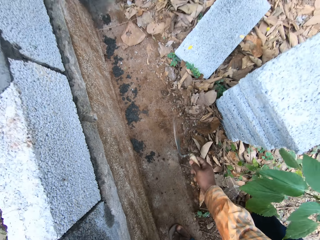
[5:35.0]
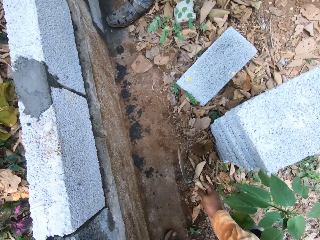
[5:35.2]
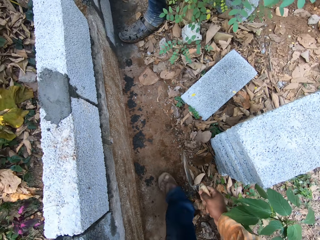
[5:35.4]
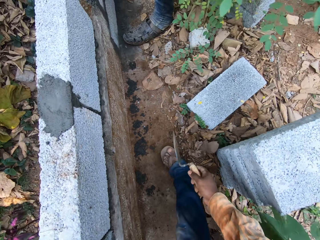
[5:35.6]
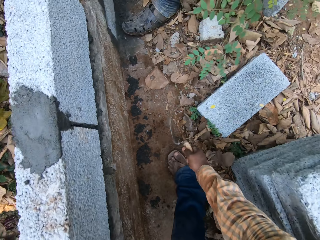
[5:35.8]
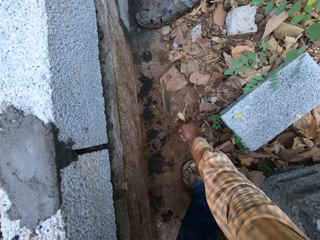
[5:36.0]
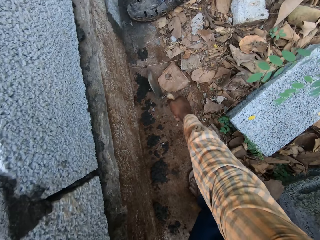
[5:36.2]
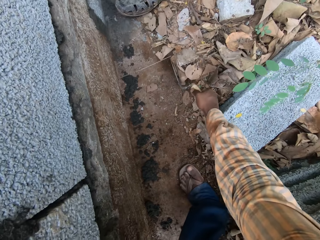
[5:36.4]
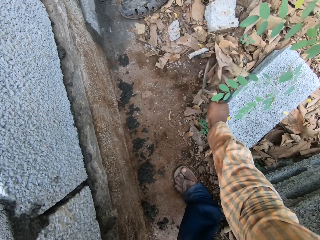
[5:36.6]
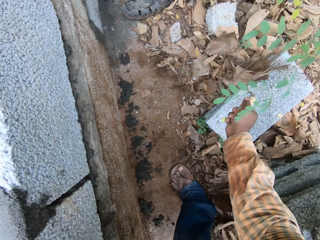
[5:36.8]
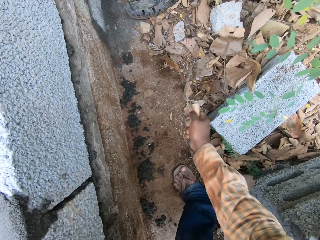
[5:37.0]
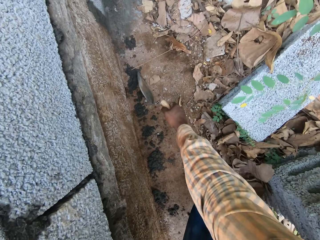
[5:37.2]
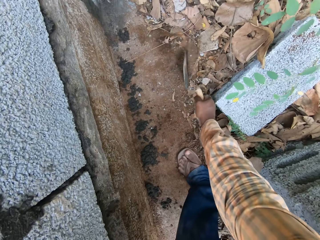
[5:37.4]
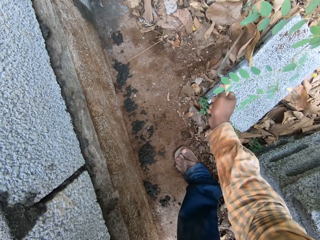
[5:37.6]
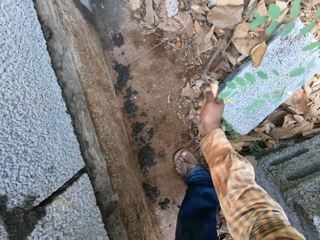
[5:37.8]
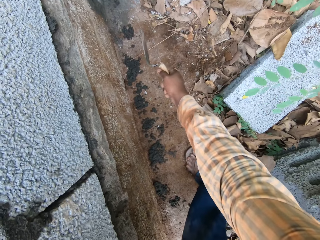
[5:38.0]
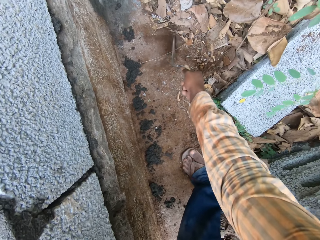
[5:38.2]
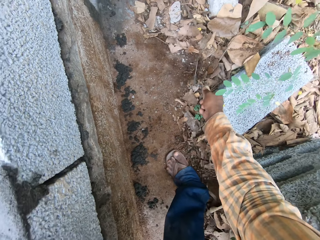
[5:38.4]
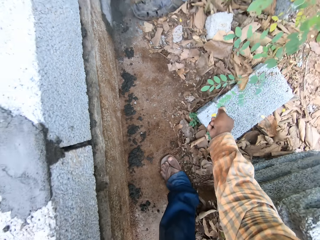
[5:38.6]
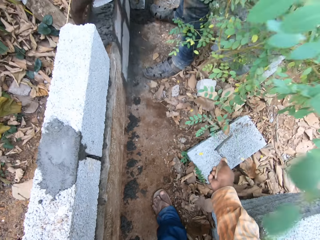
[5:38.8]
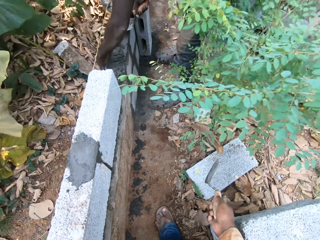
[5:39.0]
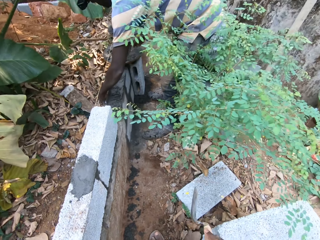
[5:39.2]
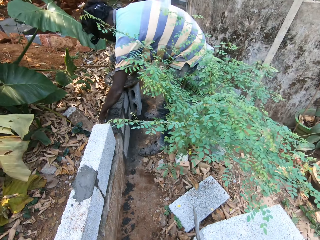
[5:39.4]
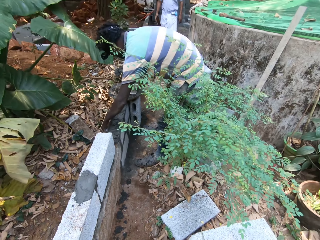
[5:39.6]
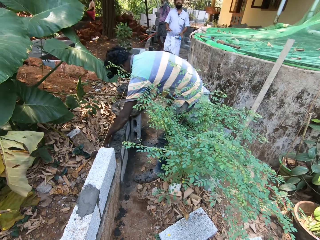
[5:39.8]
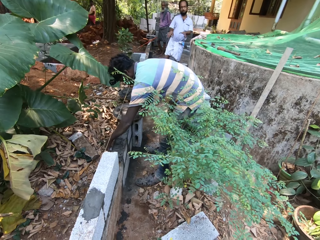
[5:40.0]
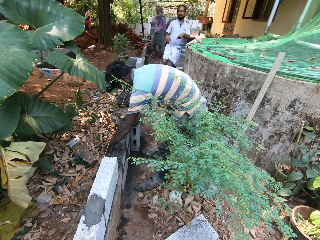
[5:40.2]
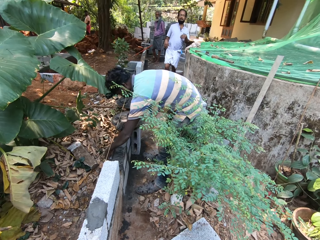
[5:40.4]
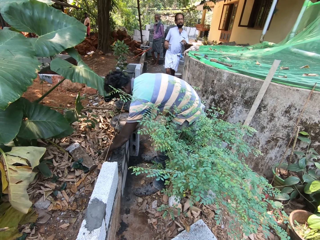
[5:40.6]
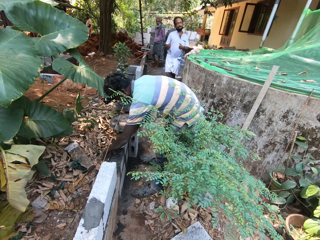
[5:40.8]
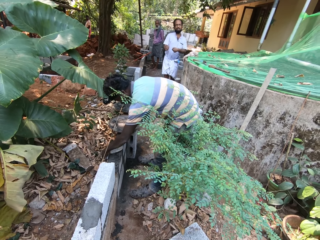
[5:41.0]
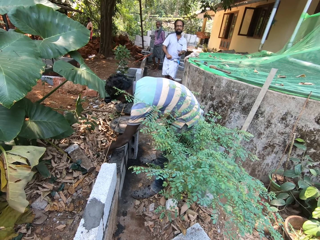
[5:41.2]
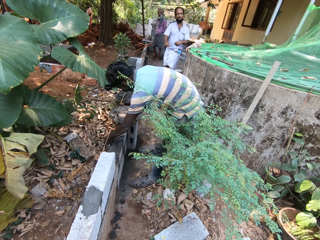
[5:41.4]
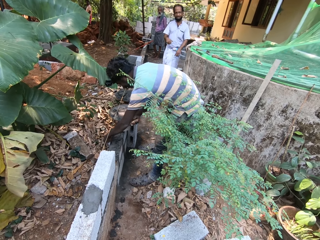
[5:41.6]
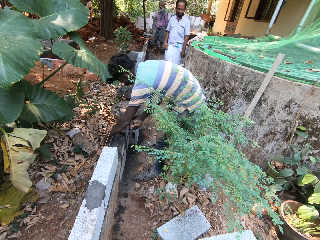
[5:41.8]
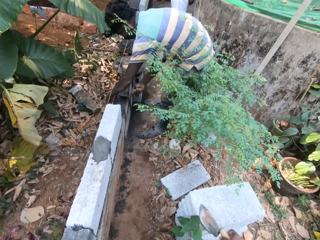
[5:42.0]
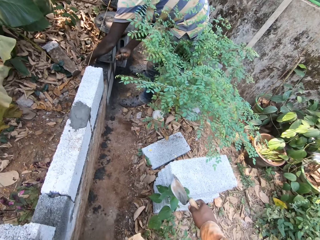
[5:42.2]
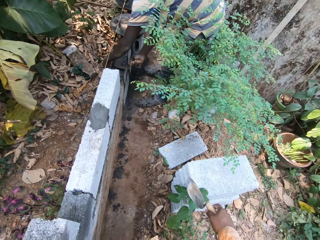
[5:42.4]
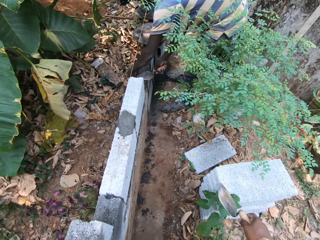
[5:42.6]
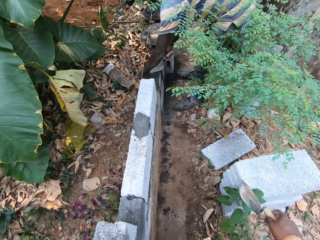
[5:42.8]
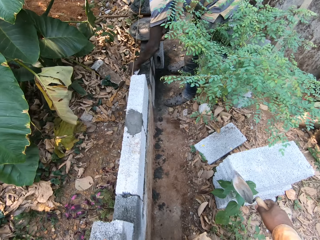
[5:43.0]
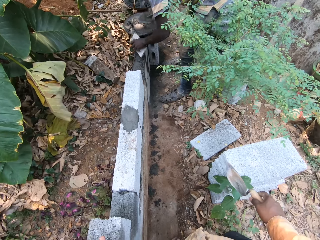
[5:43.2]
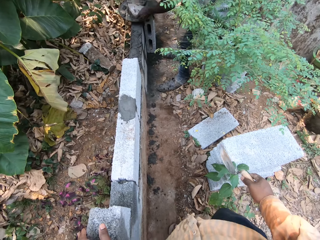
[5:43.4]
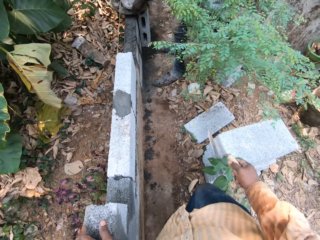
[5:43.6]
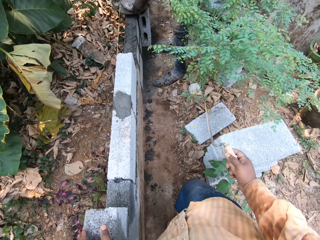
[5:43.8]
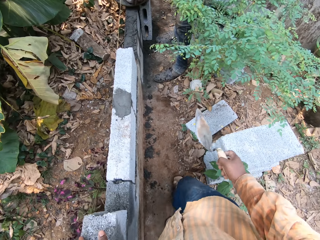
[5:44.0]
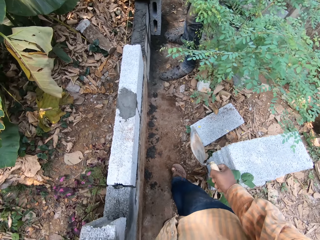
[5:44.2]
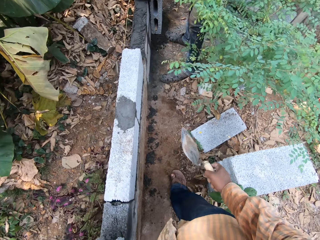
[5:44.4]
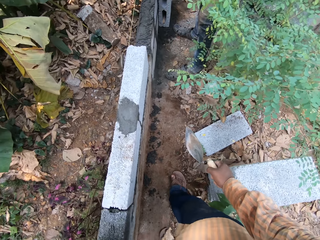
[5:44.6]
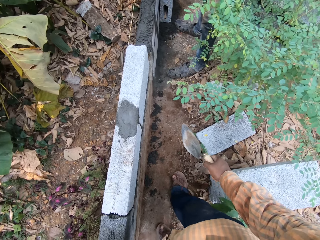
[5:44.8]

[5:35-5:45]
The camera wearer removes dirt alongside the wall. They converse with a man and another man.

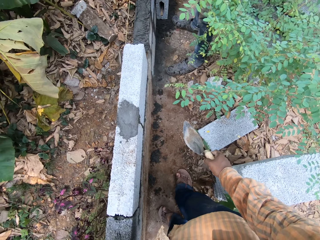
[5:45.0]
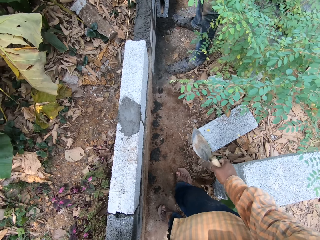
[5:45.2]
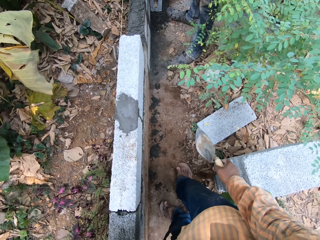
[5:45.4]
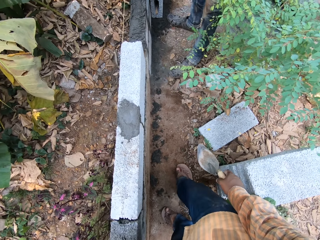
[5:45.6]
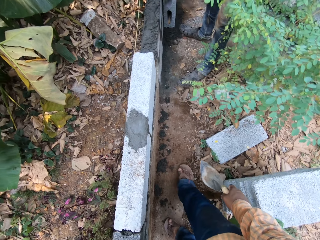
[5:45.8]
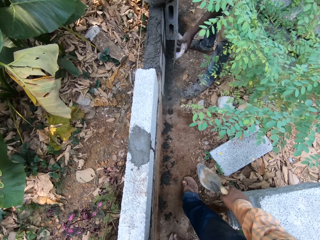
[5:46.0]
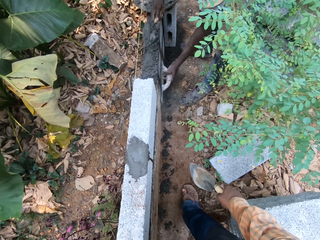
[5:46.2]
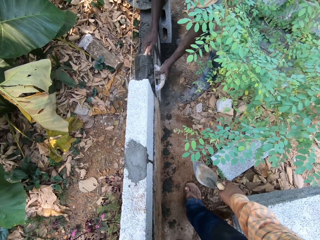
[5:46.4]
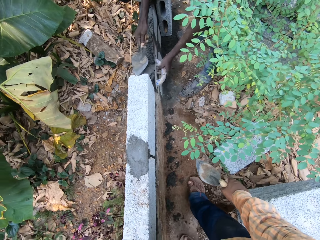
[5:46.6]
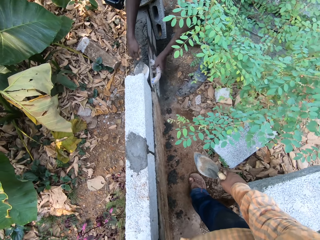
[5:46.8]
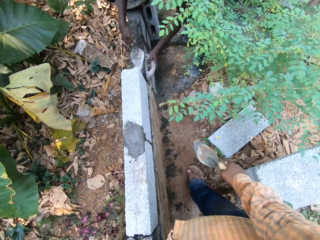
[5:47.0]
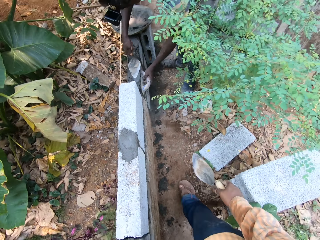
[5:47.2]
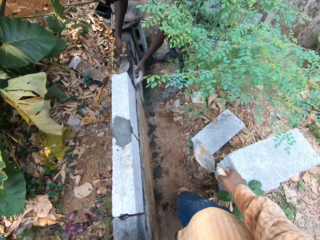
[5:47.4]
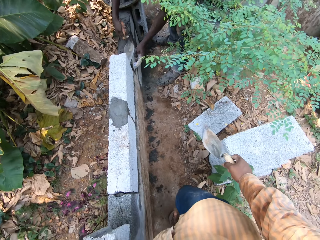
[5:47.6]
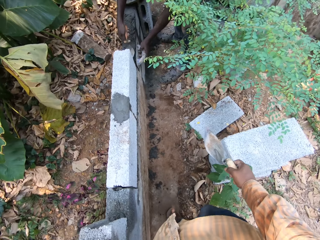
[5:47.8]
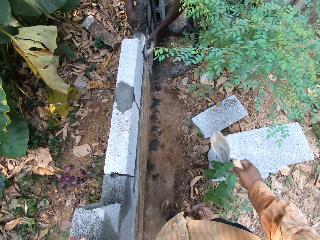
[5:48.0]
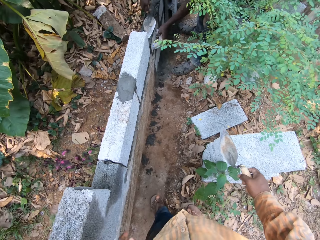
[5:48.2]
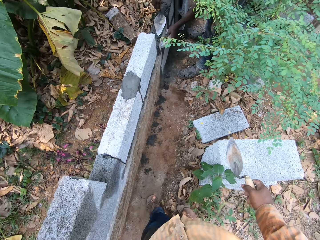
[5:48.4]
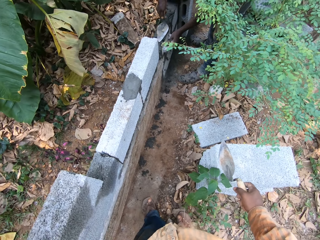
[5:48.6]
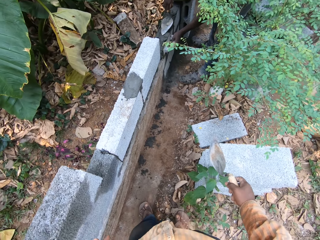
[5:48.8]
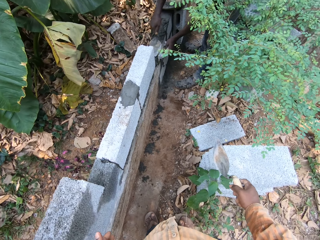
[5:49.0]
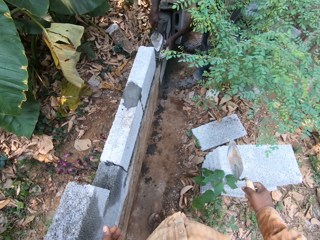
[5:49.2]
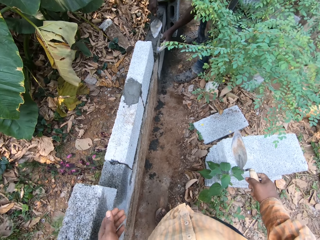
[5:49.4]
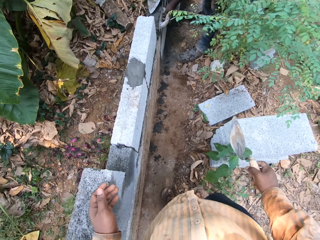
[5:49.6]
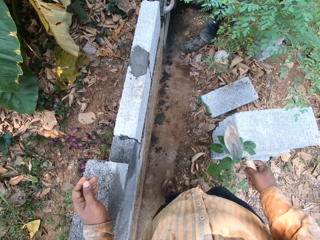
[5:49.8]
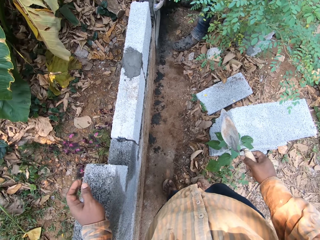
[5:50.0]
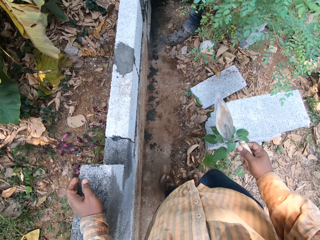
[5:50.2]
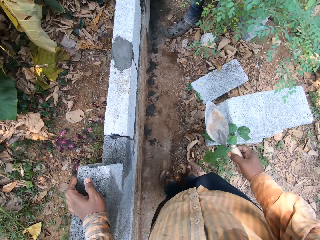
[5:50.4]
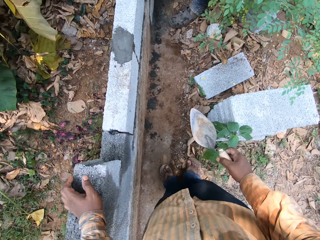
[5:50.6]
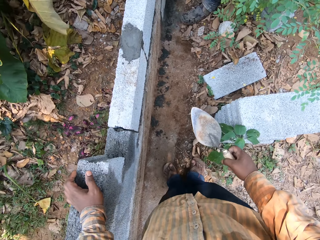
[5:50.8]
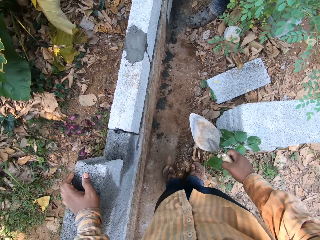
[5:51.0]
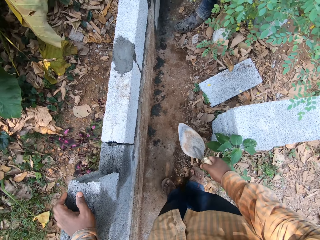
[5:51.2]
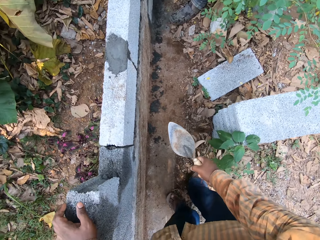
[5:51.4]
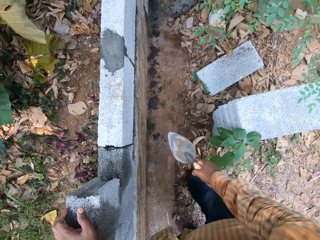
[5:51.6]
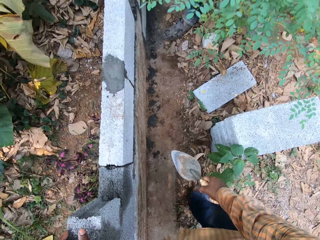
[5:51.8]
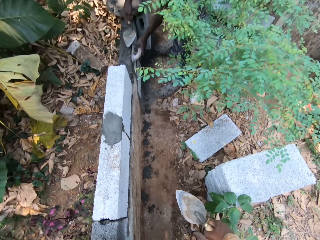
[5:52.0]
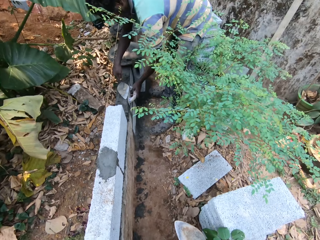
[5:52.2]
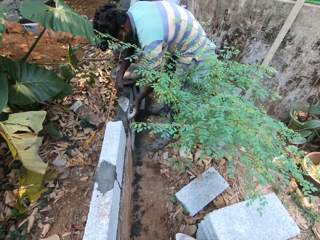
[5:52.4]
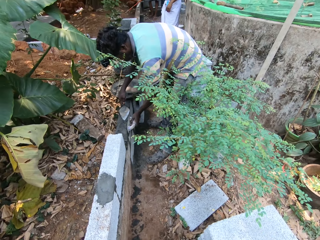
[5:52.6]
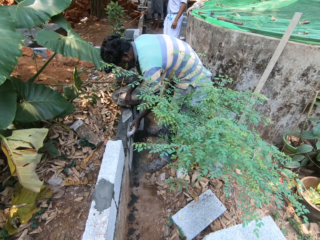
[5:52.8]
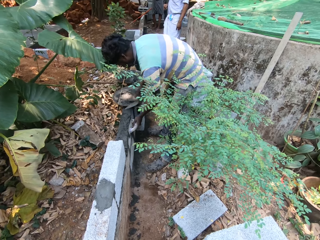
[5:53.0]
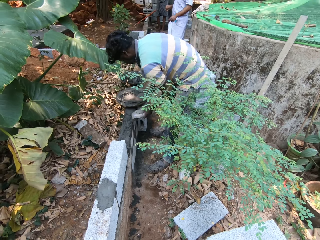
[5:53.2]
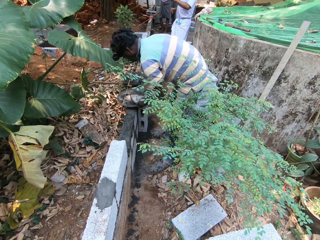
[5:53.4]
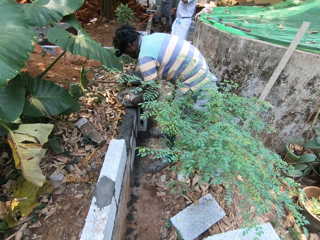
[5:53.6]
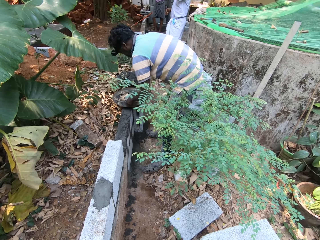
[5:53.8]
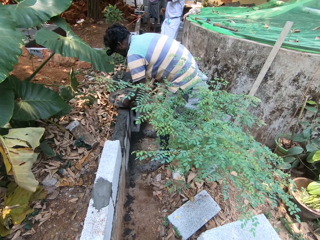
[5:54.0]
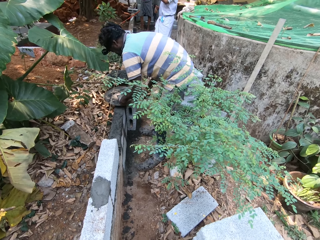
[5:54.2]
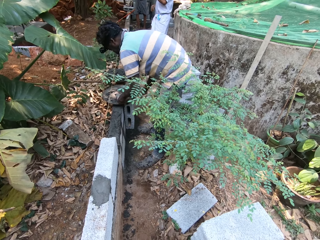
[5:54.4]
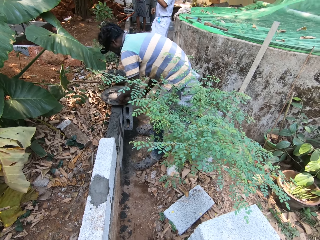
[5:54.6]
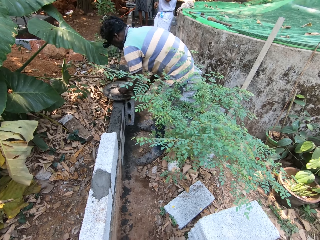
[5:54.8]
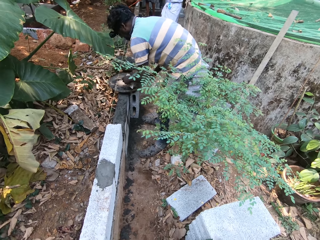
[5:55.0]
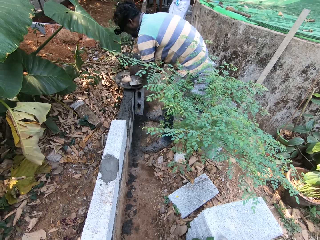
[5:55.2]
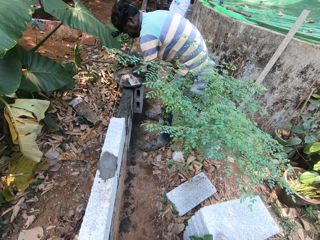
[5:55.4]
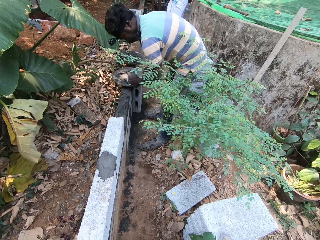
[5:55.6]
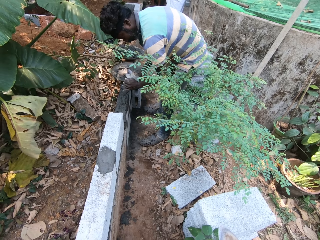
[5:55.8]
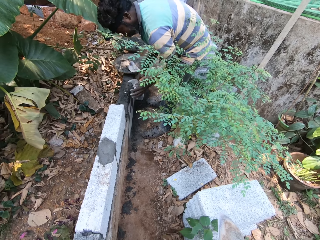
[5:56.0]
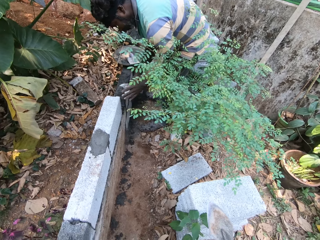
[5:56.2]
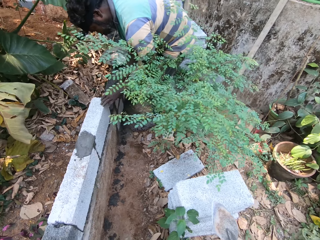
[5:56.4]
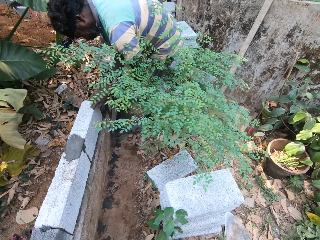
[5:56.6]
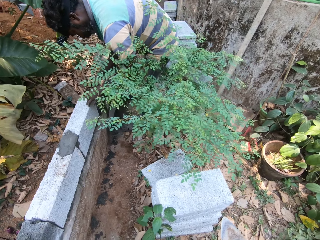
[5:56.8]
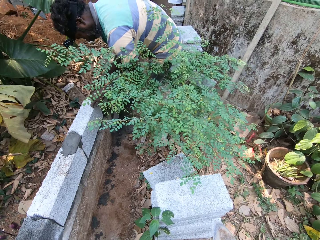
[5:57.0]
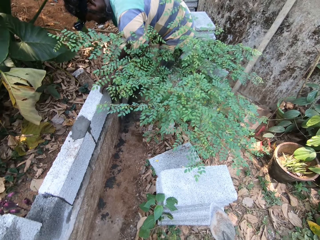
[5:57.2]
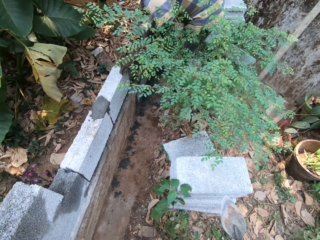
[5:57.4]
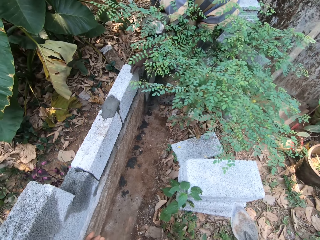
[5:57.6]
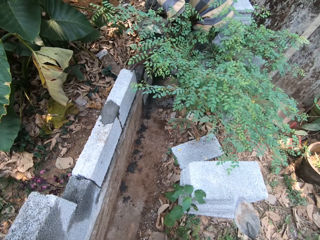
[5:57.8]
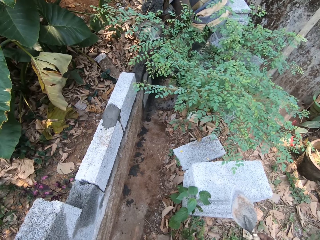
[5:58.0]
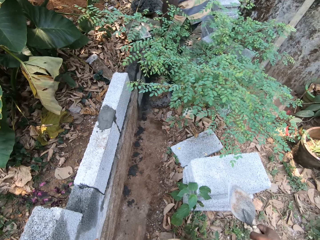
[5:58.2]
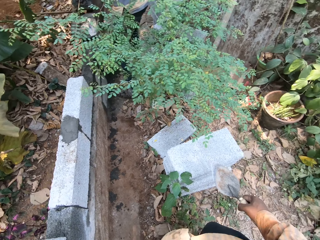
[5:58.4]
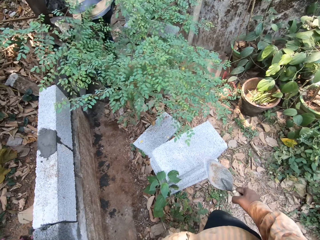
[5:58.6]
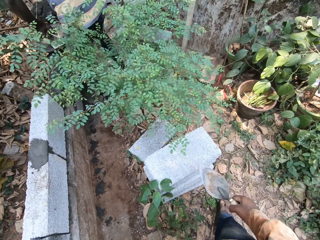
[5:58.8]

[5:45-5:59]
The man guides mortar on the fence with a concrete trowel in his left hand, pours mortar from a trowel in his right hand on the fence, and smoothens the fence with the trowel in his right hand. The camera wearer places his left hand on the fence. The man drops the concrete trowel in his left hand in a tray on the fence and scoops mortar from the tray on the fence with his hands. The camera wearer applies the mortar on the fence with his hands.
